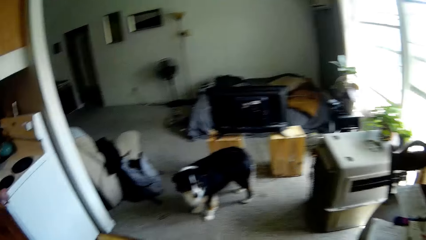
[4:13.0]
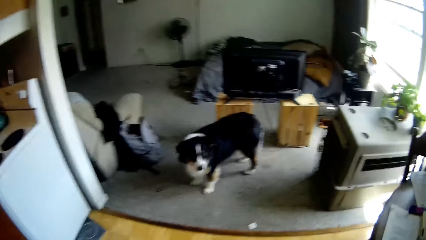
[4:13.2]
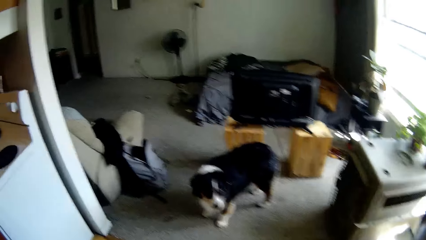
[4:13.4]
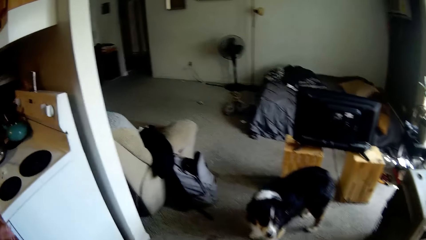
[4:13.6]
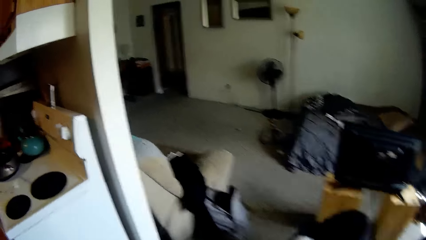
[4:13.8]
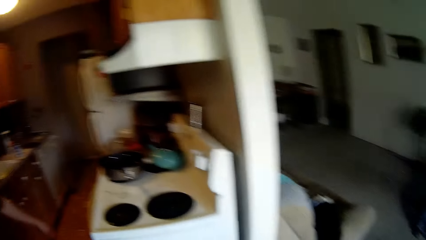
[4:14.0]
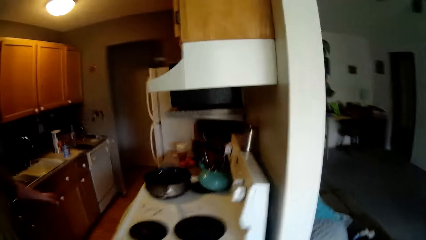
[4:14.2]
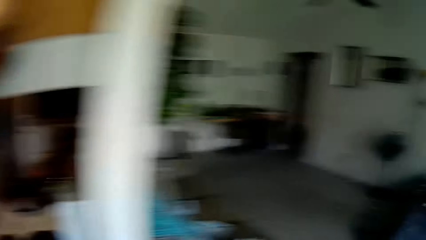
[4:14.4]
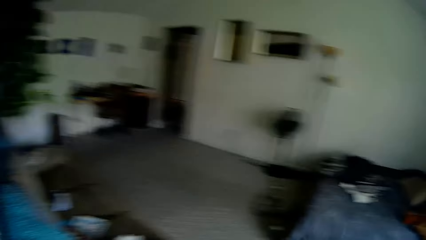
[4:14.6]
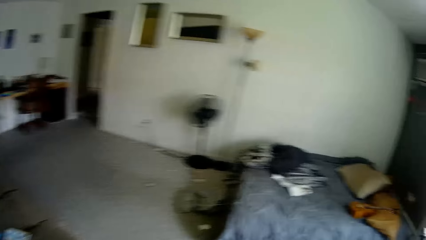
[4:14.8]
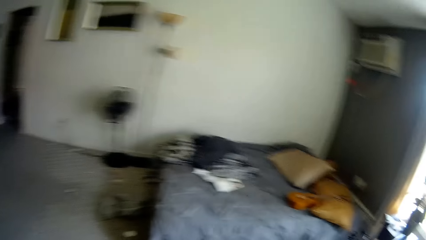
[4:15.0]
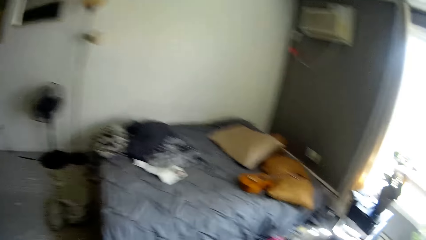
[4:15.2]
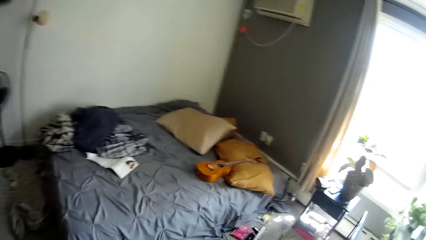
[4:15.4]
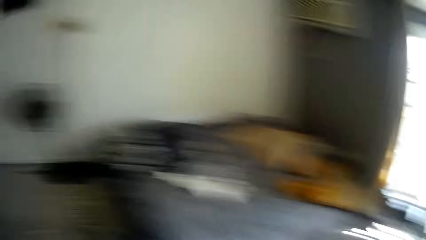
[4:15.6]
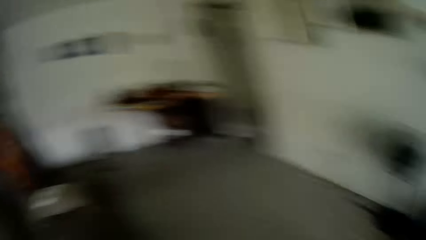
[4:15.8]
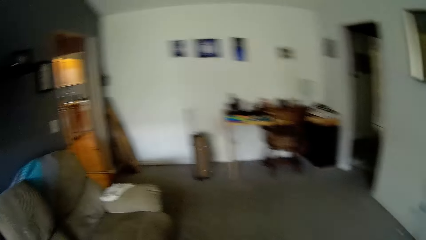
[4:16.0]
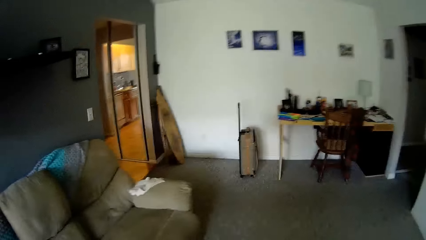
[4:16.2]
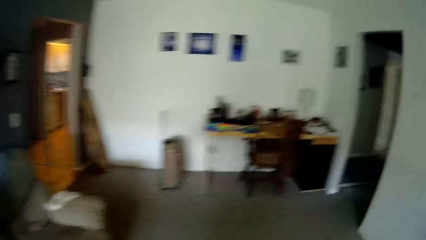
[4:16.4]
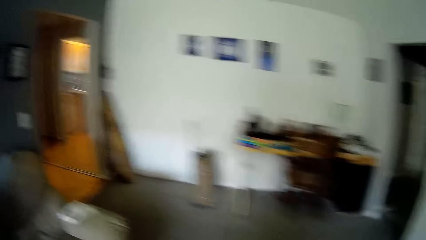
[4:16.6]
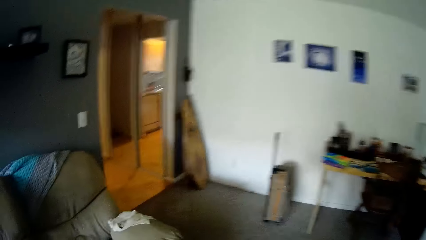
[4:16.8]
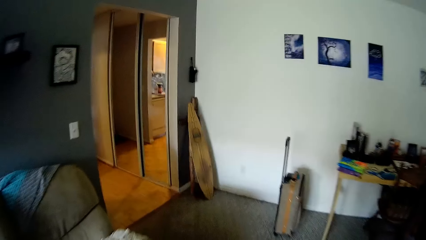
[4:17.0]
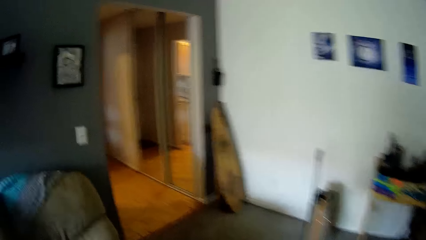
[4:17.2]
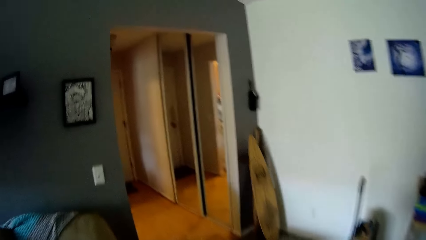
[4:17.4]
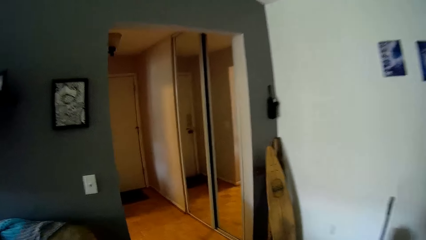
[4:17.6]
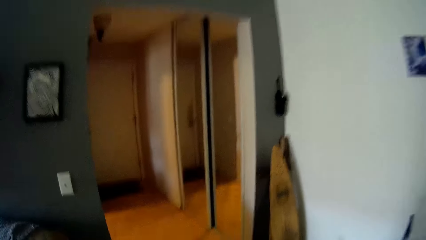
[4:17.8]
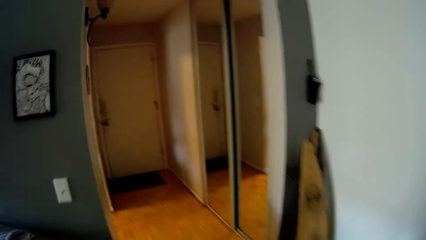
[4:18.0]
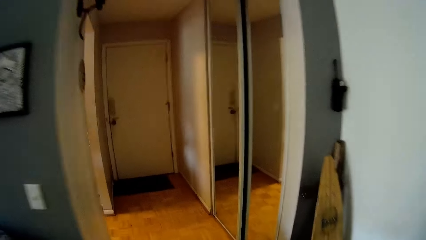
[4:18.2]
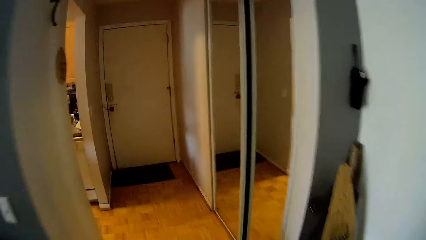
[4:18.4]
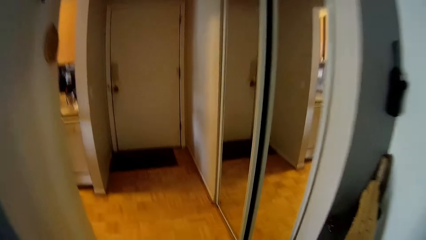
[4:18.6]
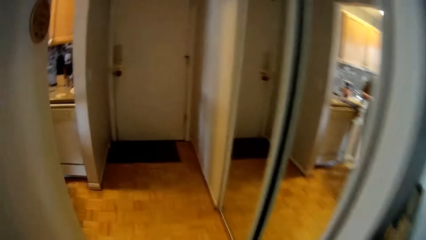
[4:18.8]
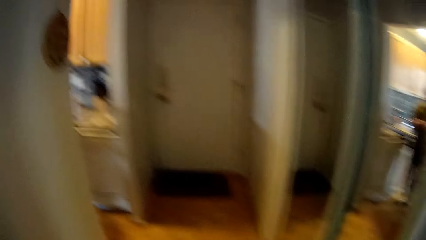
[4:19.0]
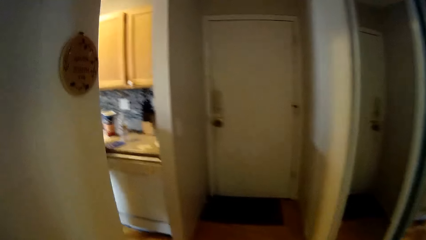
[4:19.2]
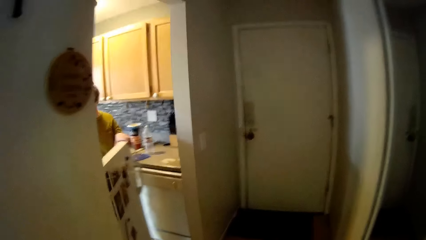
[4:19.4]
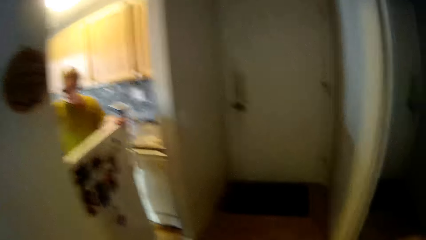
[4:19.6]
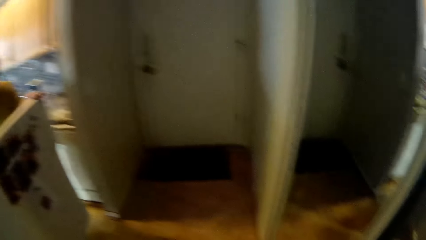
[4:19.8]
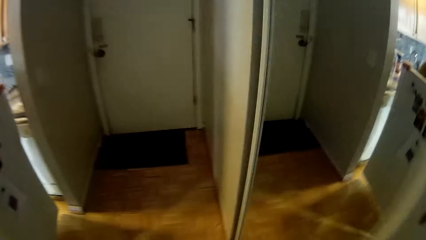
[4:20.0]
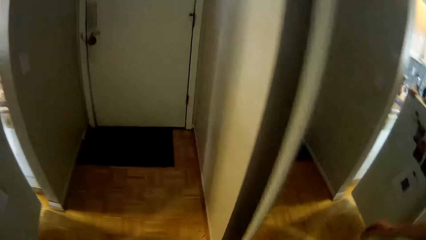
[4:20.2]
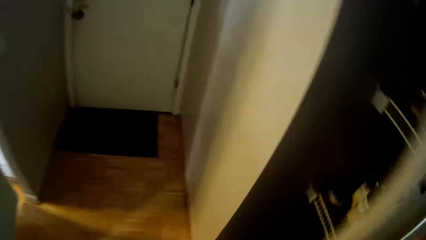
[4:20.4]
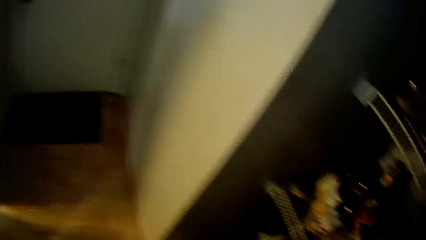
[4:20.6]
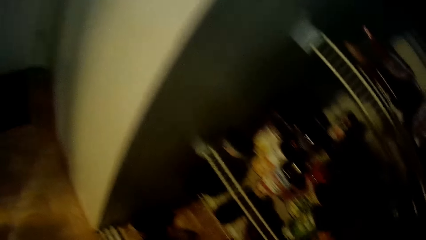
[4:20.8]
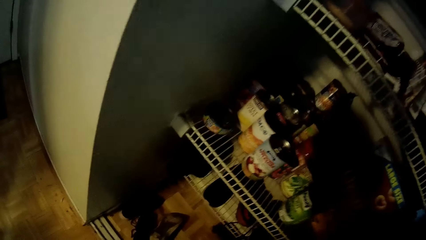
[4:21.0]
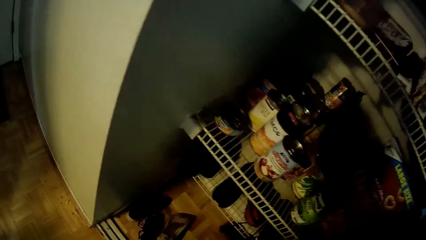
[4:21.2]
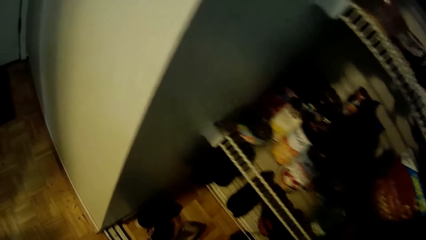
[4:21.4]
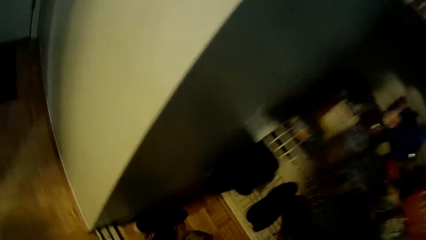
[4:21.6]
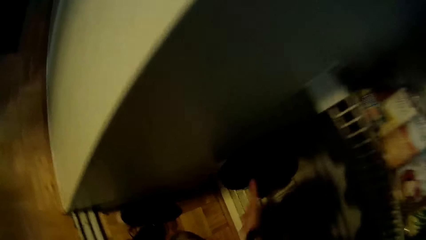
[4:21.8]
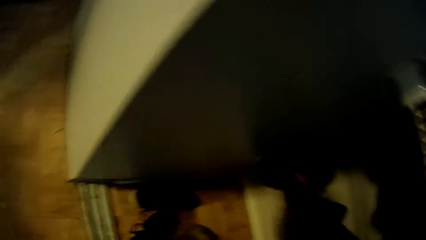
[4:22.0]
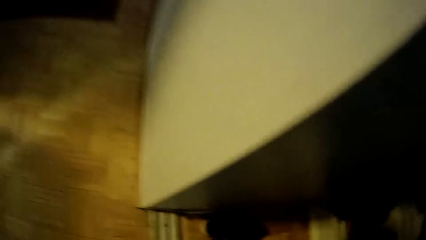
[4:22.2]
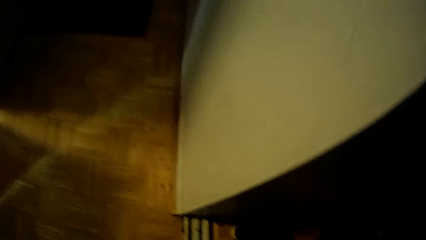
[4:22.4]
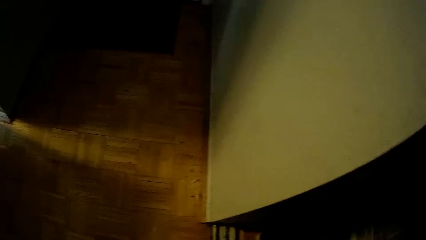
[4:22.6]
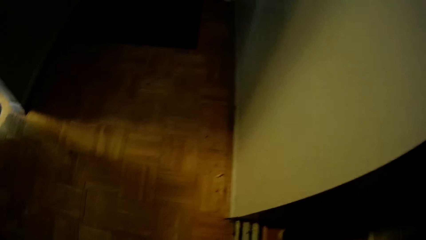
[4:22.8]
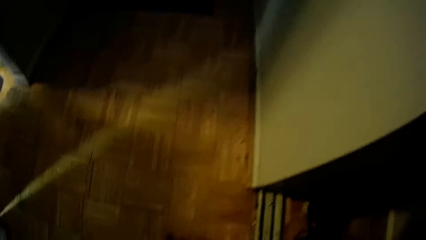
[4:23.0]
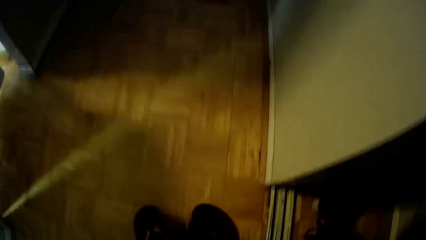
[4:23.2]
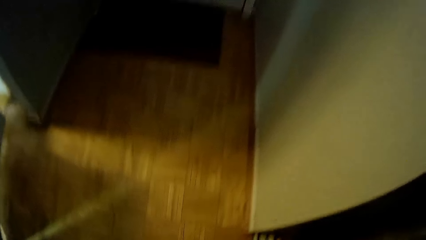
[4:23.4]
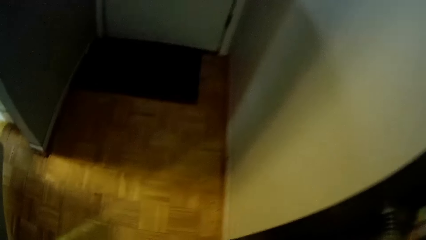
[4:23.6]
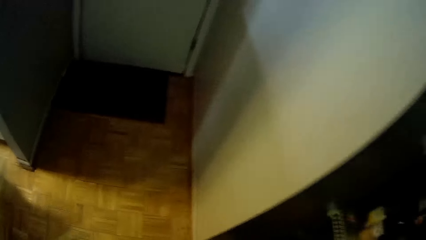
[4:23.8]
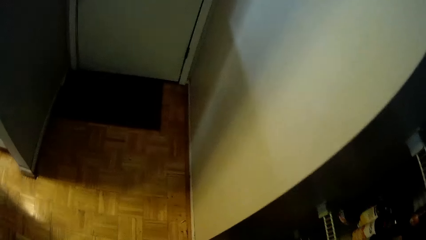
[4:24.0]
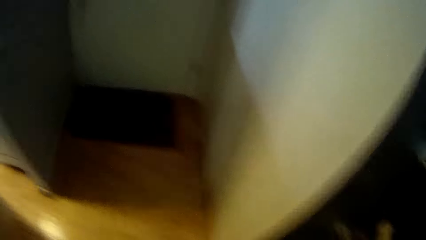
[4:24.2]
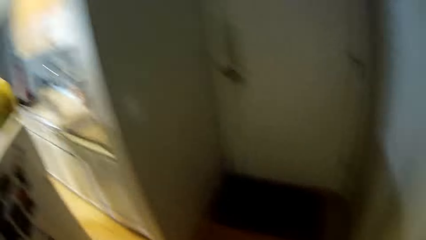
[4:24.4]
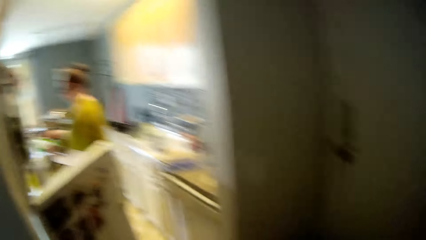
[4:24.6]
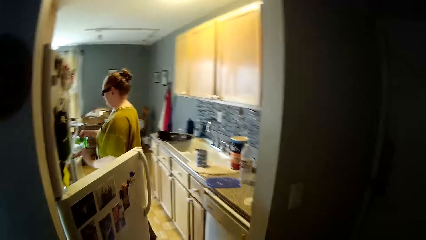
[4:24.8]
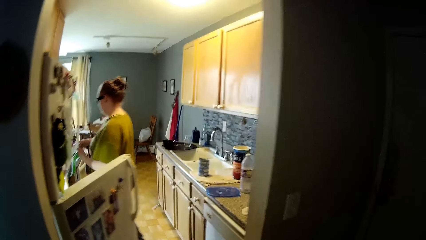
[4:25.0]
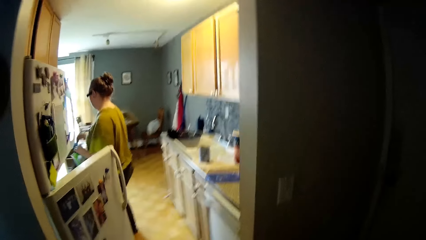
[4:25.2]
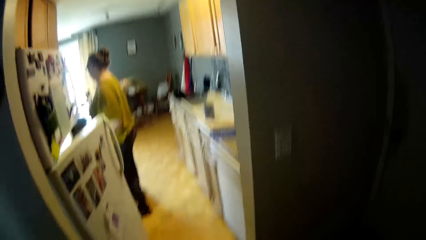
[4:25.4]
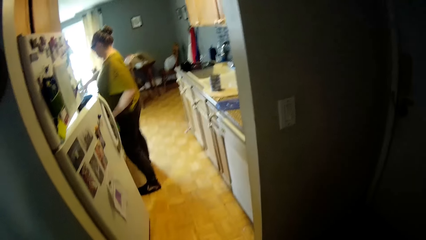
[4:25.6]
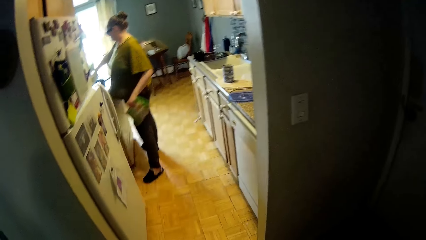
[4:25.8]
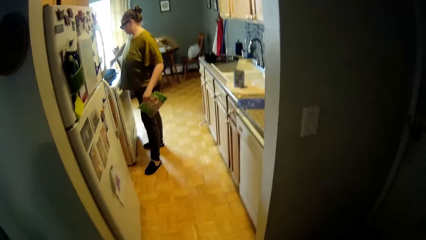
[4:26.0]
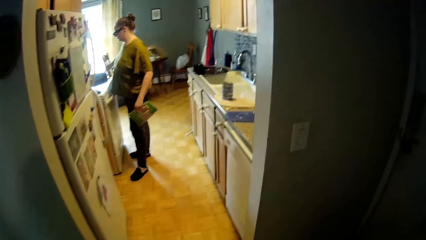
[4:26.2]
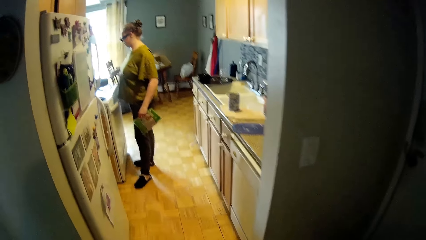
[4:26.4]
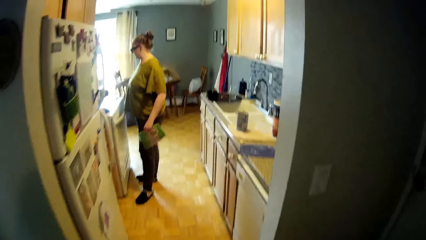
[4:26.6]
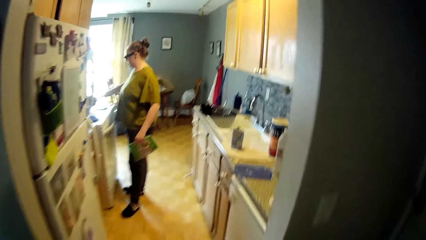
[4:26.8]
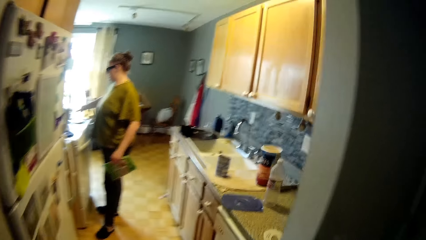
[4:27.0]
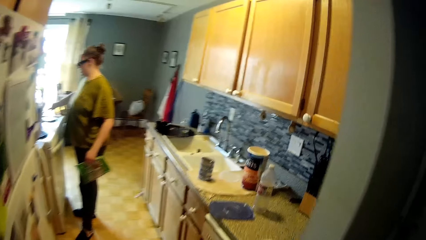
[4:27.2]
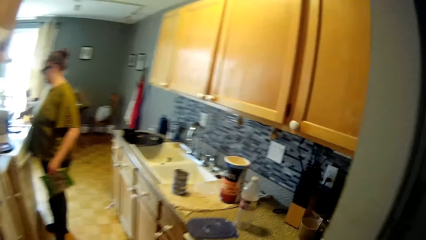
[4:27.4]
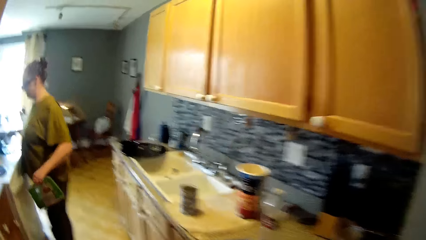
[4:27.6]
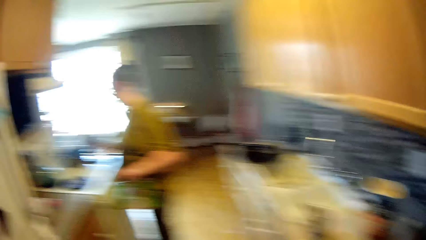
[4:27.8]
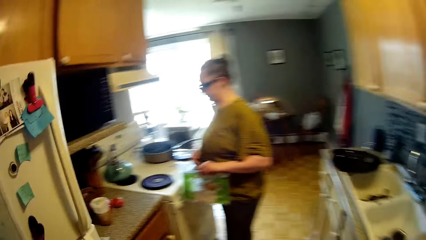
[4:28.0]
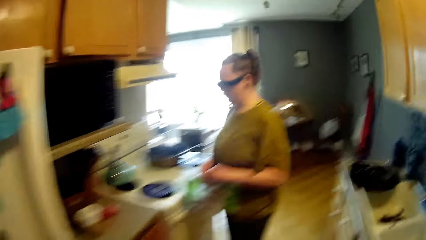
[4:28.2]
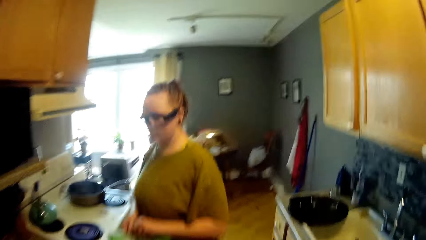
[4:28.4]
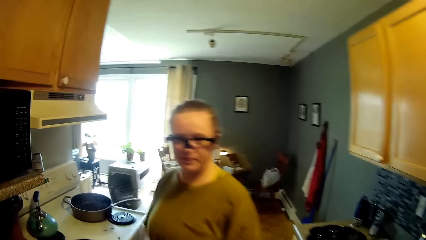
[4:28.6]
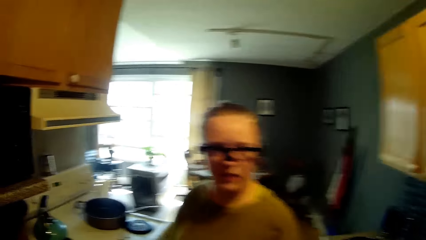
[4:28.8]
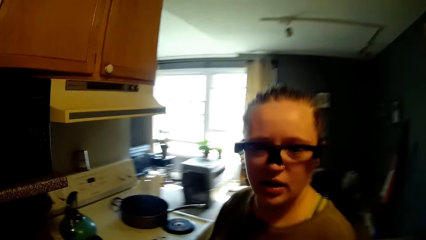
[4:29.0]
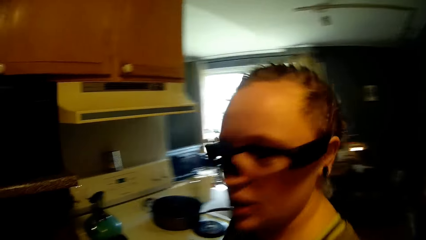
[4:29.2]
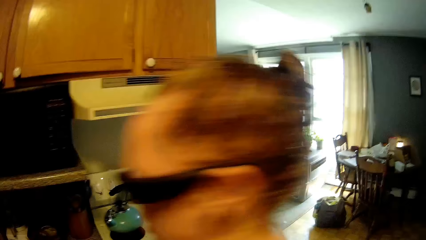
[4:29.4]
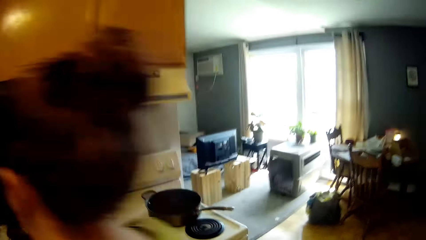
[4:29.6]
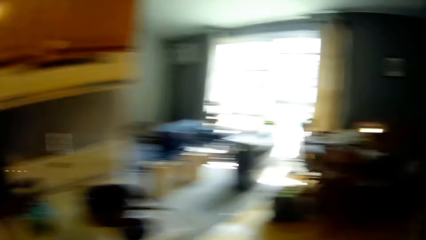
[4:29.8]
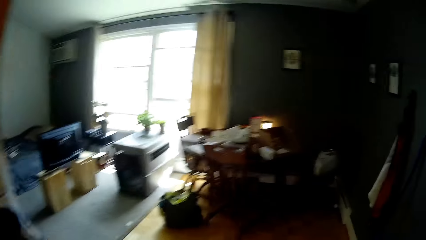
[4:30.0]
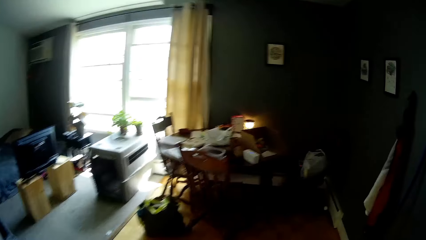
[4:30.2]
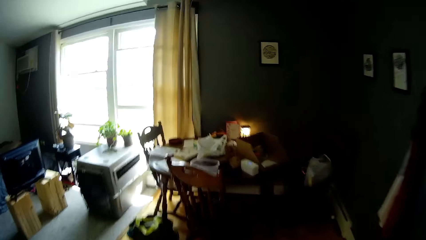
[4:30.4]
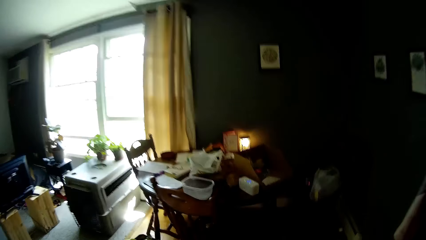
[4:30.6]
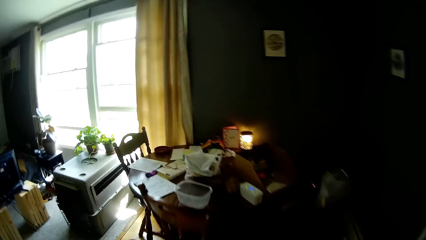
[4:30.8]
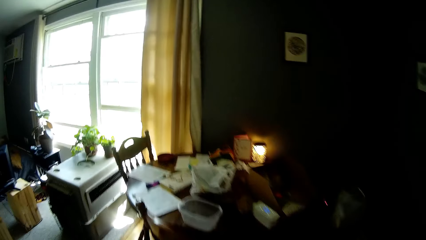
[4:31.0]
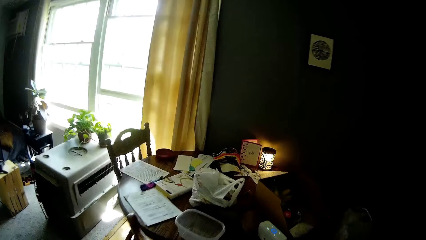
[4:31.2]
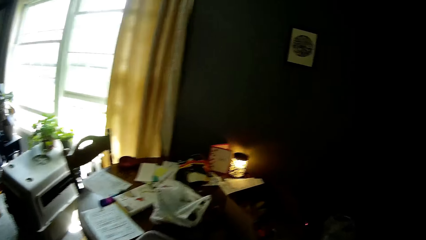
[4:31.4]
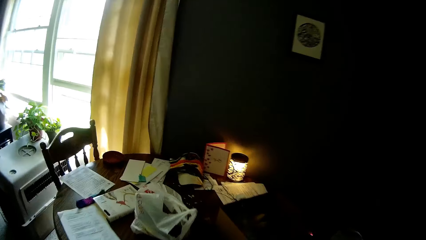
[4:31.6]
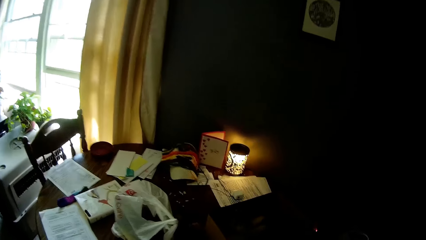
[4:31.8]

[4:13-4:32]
The camera wearer looks around. The woman opens a fridge with her left hand. The camera wearer walks around. He opens the door. He grabs slippers from a rack with his right hand. He drops the slippers in his right hand on the ground. The woman holds a pack of food with her left hand. She gets ham from the fridge. She lifts a pan on a cooker with her right hand. She drops the pan in her right hand on the cooker.
